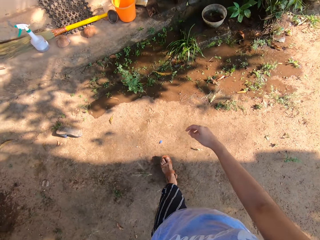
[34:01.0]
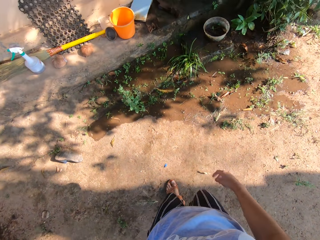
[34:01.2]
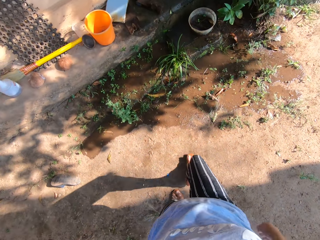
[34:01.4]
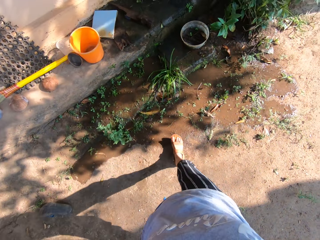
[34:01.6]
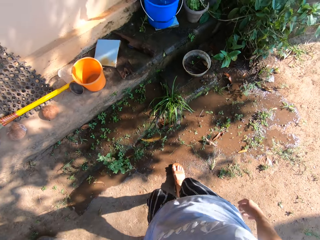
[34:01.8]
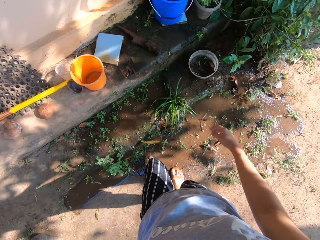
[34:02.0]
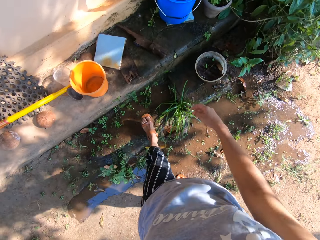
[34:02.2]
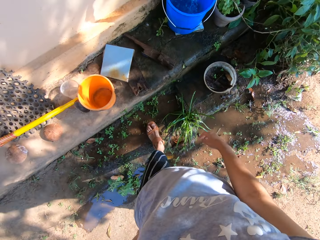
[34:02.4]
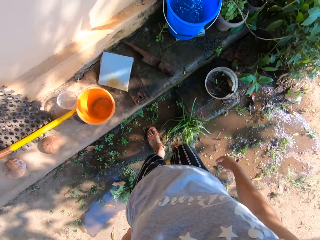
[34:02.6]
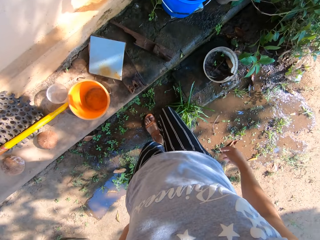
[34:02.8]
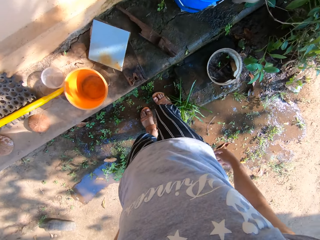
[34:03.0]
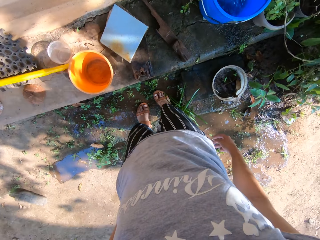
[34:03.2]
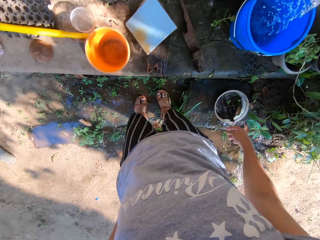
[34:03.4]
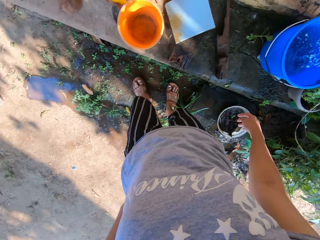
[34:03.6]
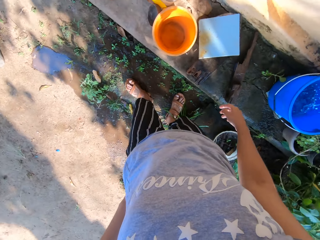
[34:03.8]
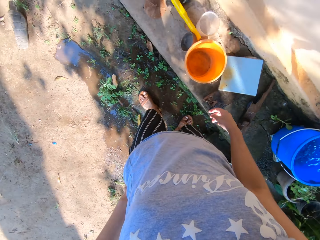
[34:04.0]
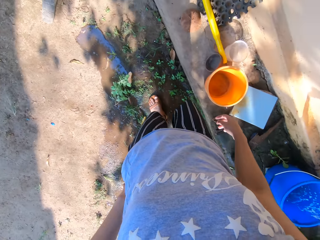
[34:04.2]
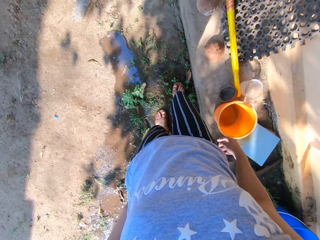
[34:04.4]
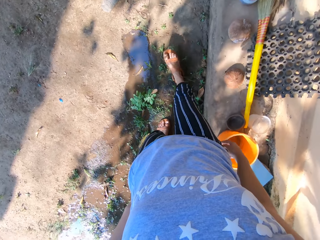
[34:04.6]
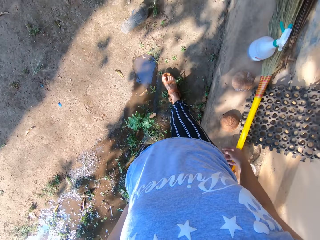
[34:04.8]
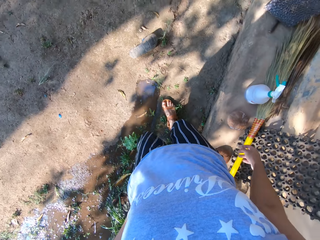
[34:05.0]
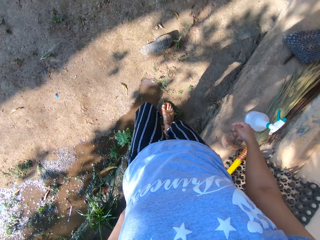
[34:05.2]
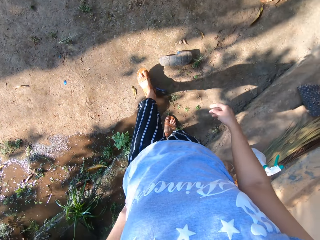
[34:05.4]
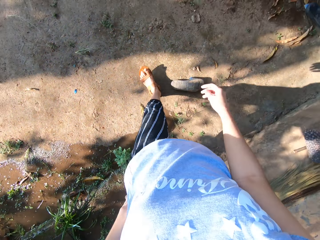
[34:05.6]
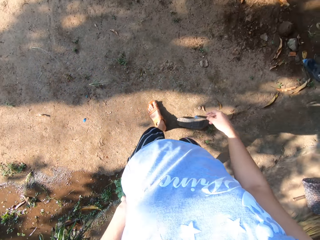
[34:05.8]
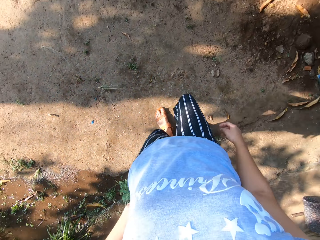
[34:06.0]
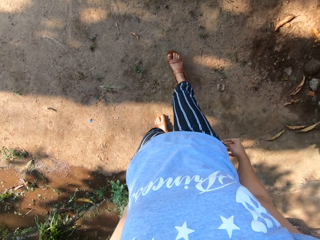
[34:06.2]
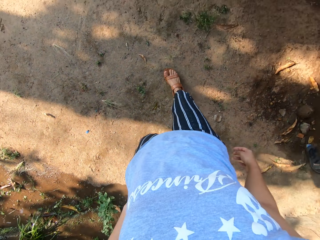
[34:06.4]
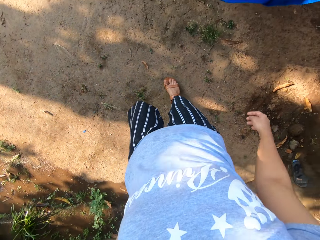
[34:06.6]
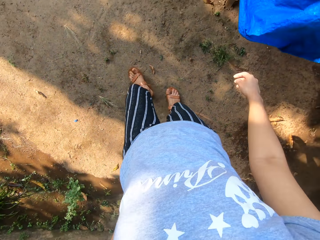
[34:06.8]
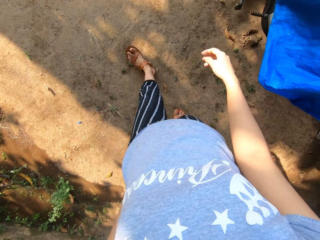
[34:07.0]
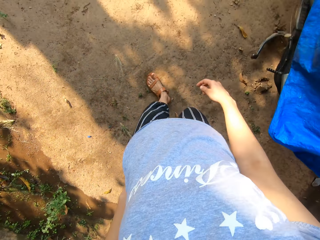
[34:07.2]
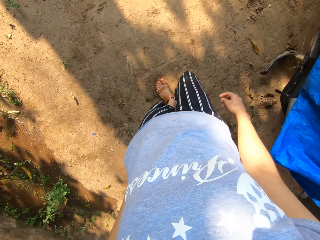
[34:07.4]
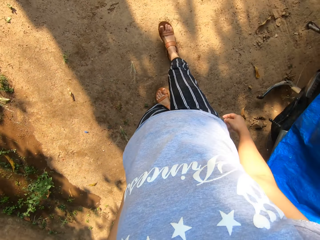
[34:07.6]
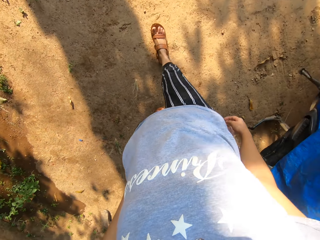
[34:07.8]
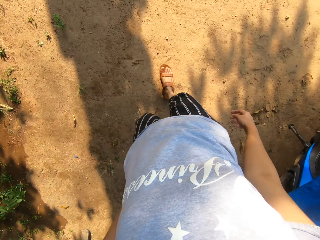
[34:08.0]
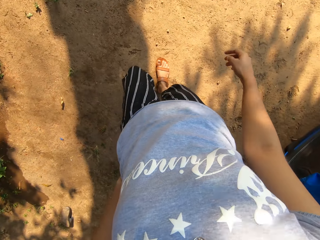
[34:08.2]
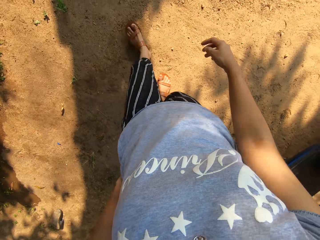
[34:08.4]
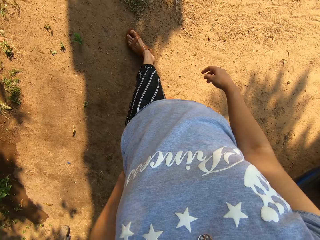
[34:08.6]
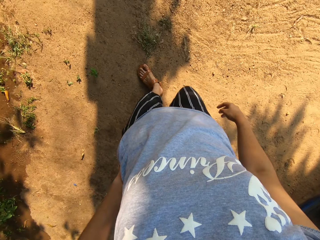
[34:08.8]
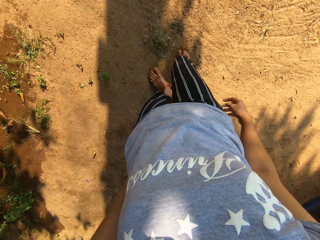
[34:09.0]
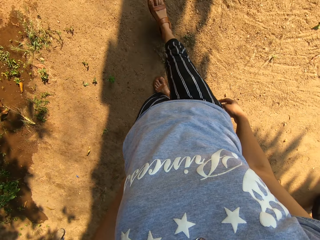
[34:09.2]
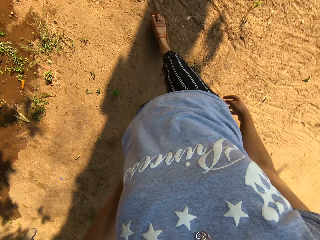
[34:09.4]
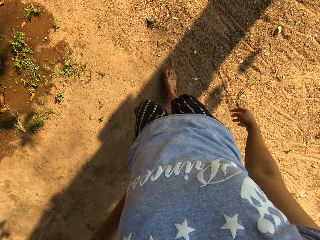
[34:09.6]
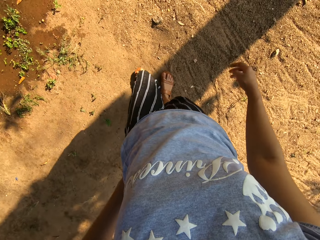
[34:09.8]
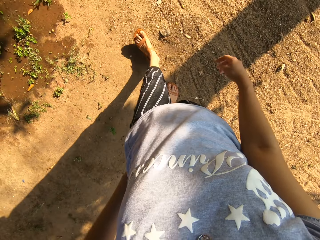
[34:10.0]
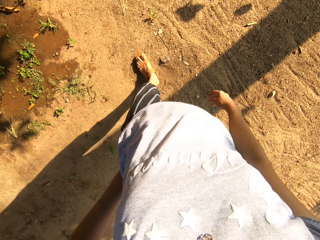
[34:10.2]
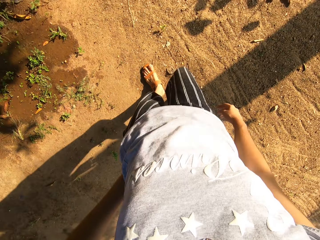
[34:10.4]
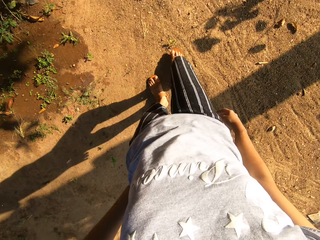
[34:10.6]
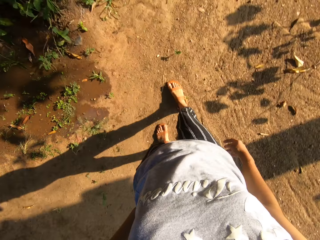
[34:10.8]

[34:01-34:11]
The camera wearer looks at a pail of water. They turn around a house. They walk in a compound.

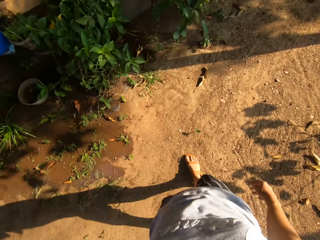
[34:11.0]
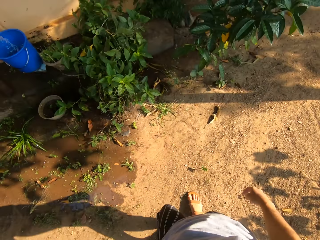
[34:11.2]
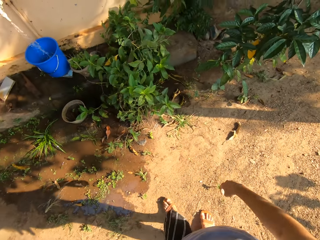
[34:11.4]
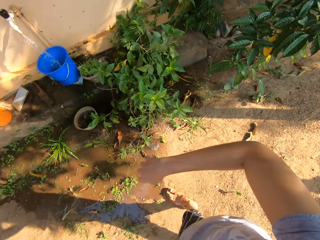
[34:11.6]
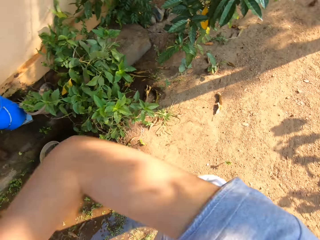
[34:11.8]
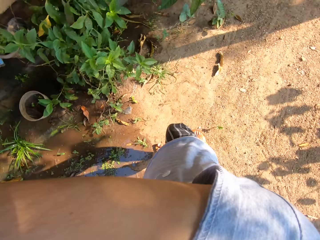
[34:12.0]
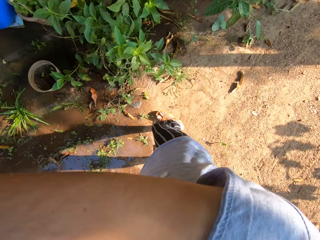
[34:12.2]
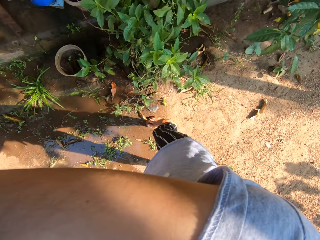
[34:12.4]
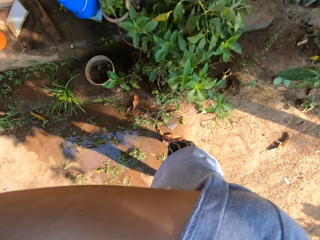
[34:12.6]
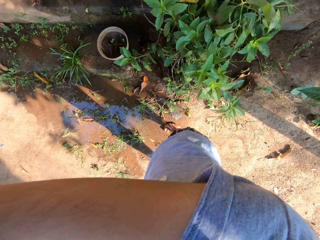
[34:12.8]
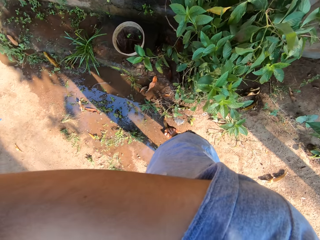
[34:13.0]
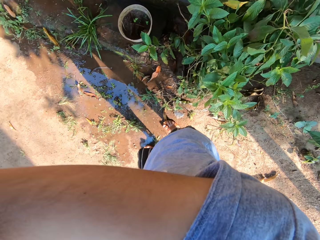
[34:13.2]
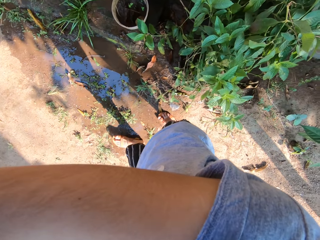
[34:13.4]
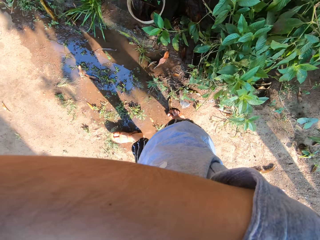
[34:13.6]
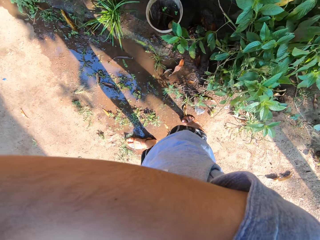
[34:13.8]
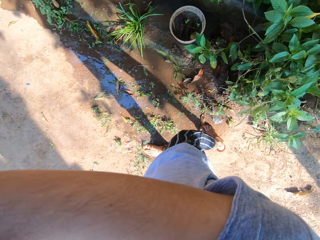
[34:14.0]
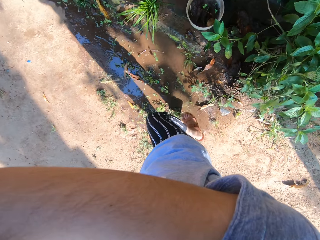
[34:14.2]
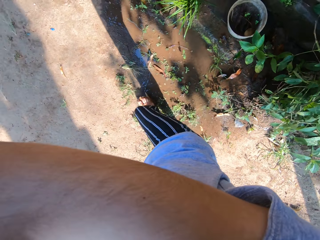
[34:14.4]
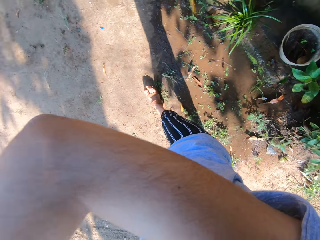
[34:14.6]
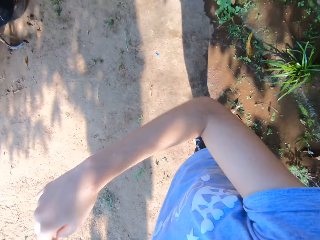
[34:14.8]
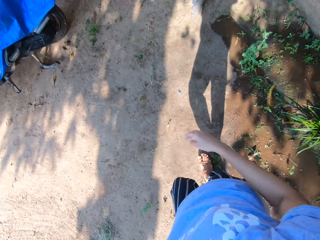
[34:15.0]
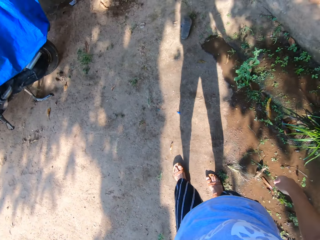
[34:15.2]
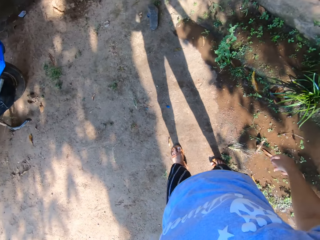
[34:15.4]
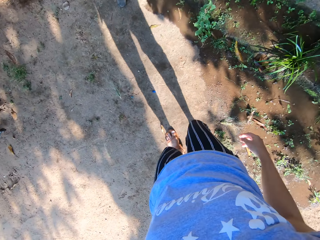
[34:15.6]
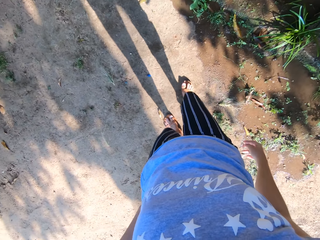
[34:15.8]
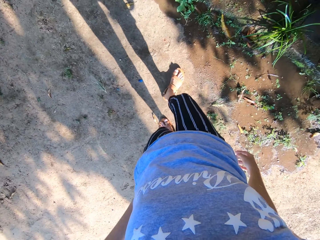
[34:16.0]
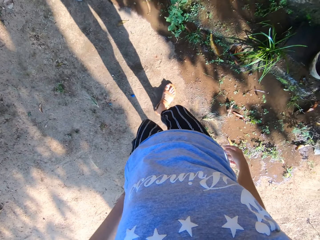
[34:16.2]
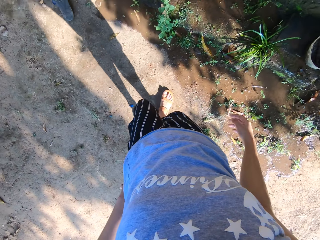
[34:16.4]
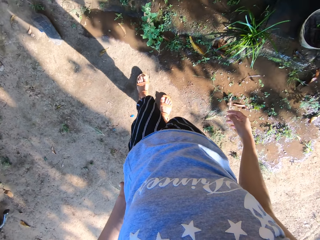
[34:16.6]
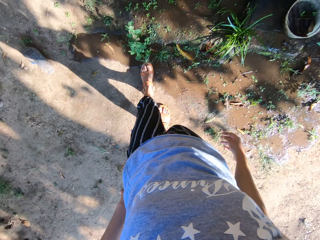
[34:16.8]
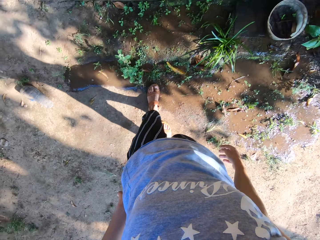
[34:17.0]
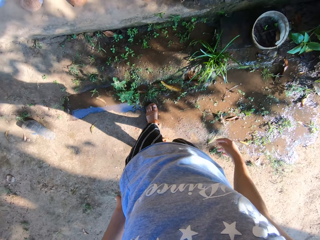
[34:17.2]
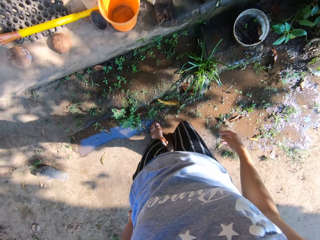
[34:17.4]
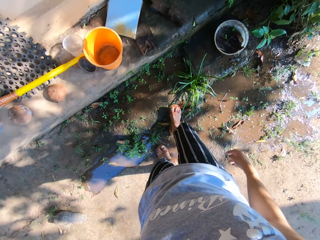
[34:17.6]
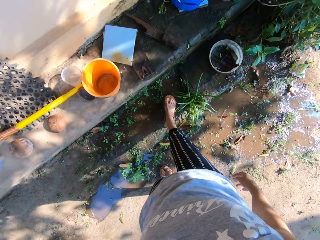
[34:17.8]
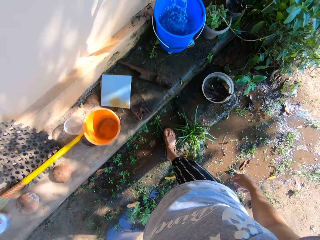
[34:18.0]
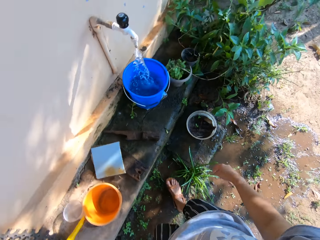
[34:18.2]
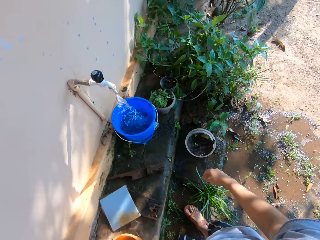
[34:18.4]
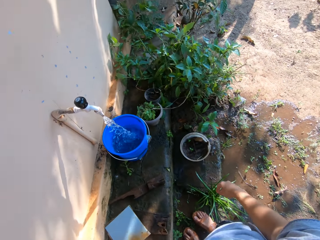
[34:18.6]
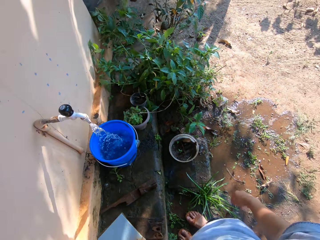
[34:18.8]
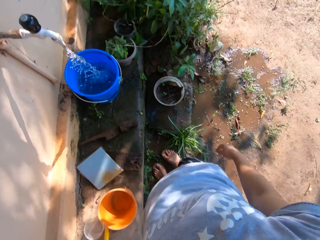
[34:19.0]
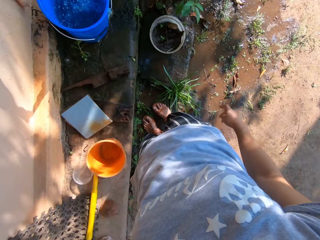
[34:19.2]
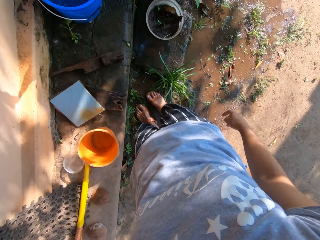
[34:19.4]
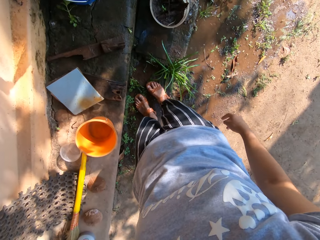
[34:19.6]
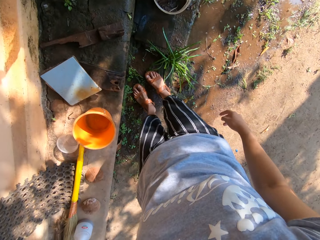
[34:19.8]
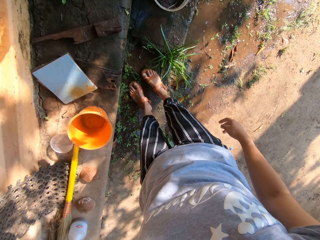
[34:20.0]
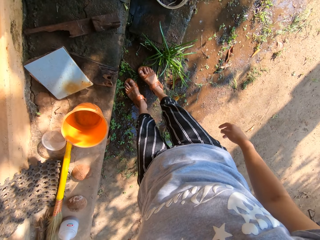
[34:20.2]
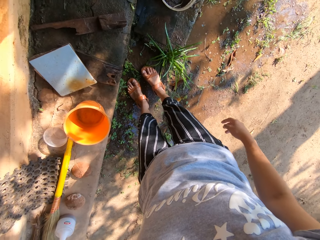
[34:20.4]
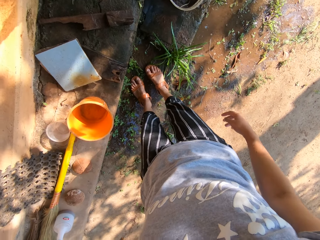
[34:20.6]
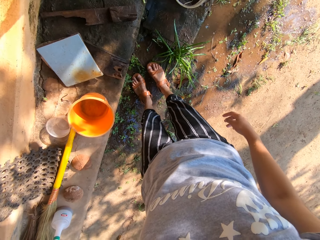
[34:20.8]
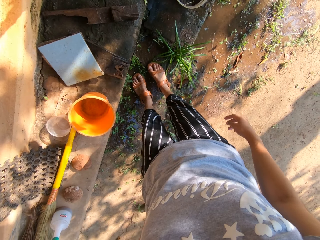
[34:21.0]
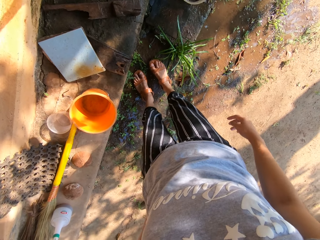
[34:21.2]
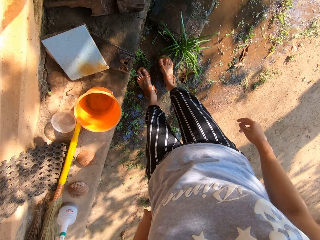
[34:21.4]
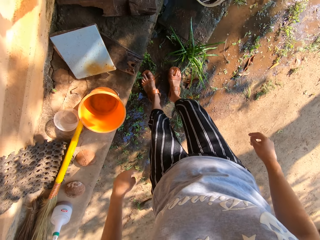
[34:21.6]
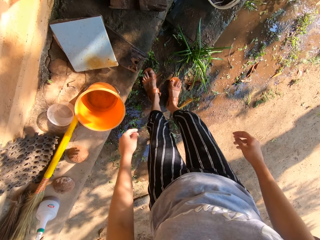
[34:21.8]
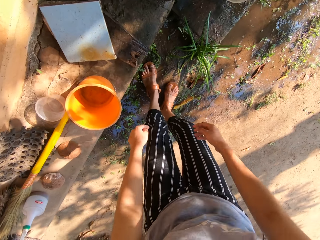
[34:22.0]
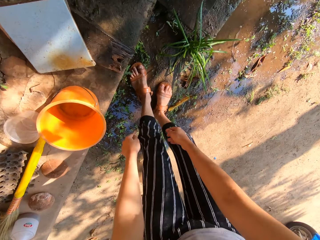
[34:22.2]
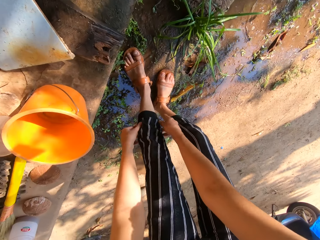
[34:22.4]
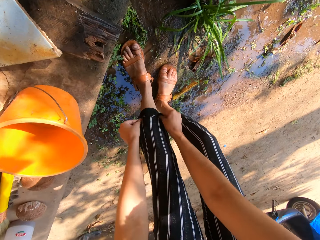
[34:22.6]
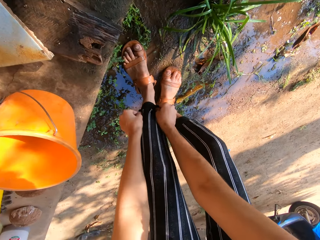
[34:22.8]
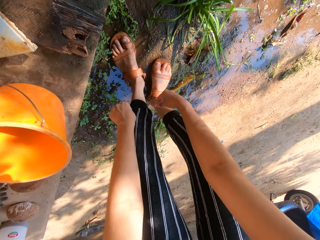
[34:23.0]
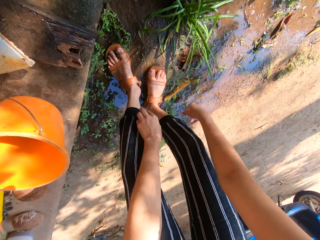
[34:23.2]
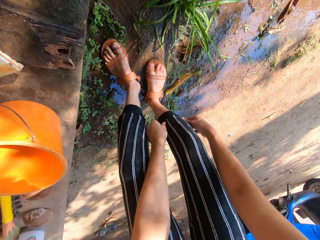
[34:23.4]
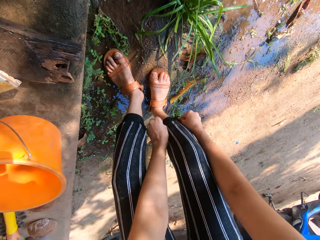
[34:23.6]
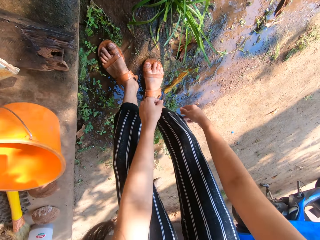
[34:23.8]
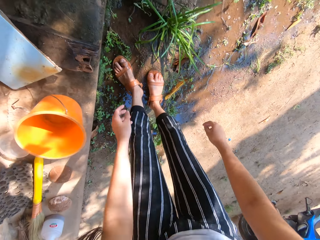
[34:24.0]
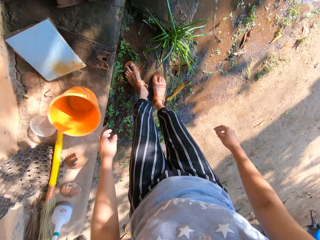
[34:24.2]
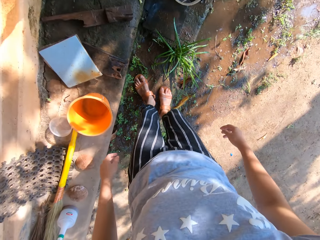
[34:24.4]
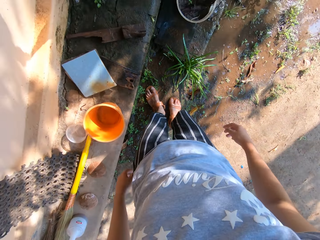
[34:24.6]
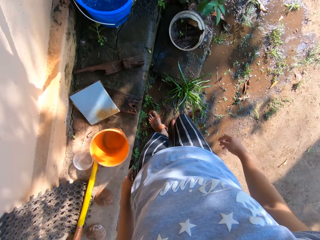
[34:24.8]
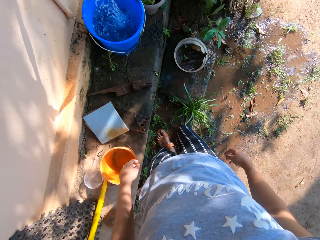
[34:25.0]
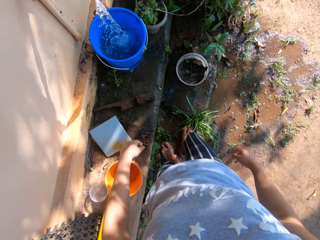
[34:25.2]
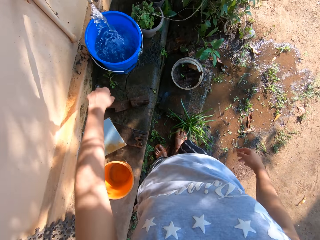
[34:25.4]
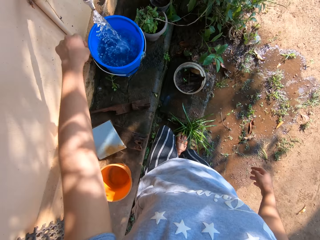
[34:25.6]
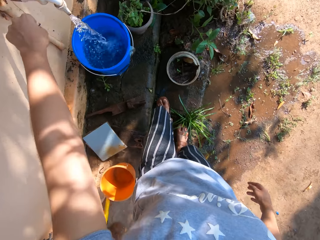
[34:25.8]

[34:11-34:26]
The camera wearer raises her right hand towards her face. She cleans her face with her right arm. She adjusts the head camera. She lowers her right hand. She walks in a compound. She looks at a pail of water. She looks down on her feet. She adjusts the left leg opening of her trouser with both hands. She stretches down her trousers. She adjusts the right leg opening of her trouser with both hands. She stands up straight.
